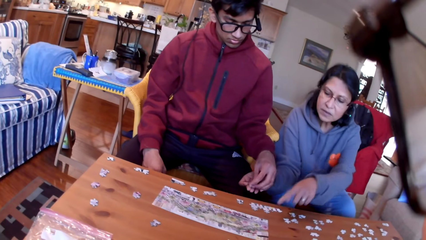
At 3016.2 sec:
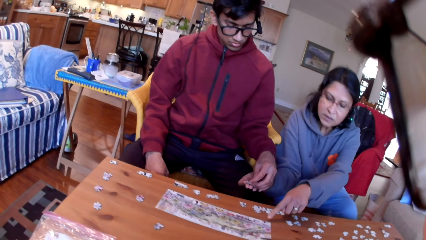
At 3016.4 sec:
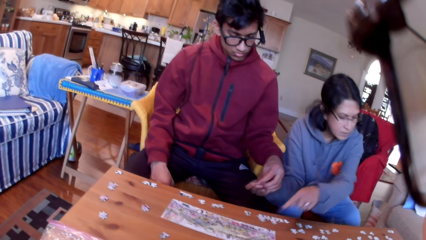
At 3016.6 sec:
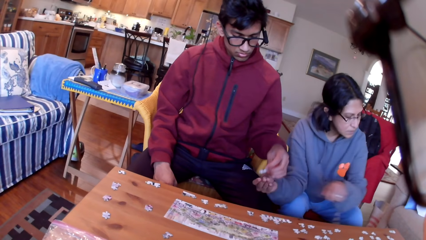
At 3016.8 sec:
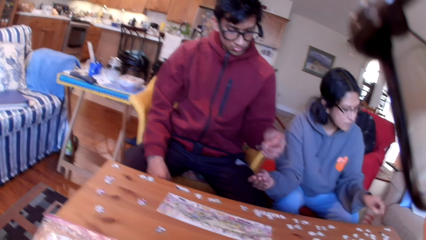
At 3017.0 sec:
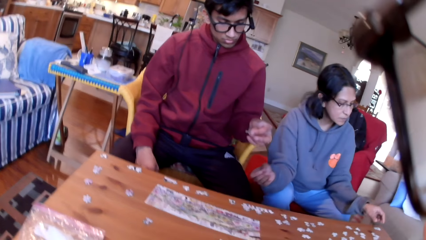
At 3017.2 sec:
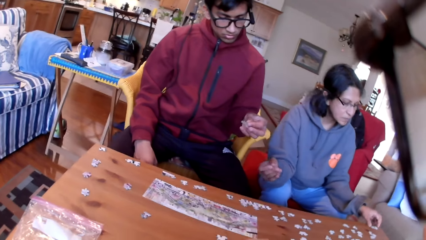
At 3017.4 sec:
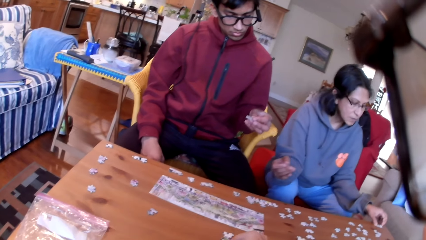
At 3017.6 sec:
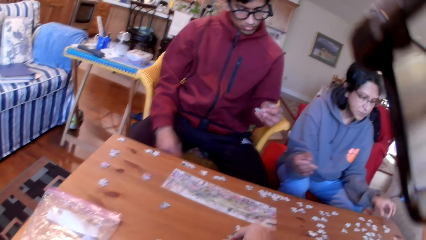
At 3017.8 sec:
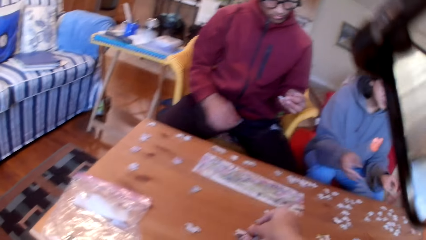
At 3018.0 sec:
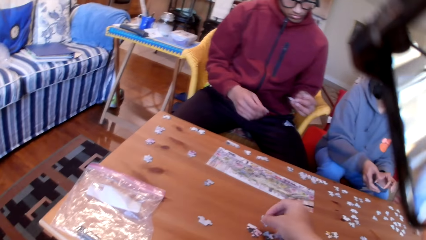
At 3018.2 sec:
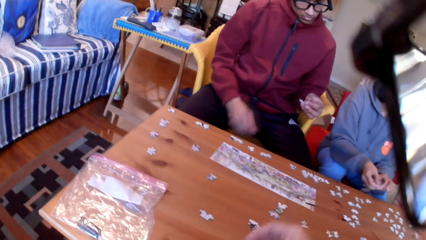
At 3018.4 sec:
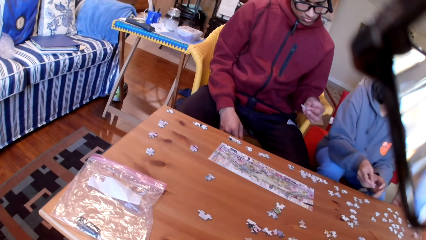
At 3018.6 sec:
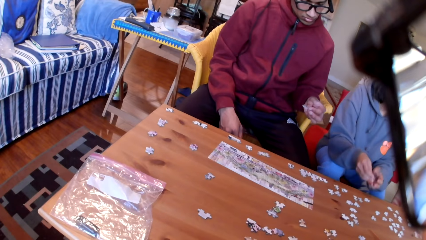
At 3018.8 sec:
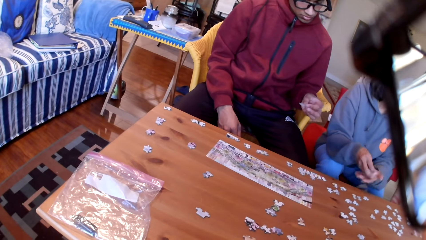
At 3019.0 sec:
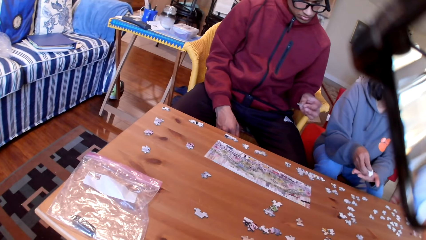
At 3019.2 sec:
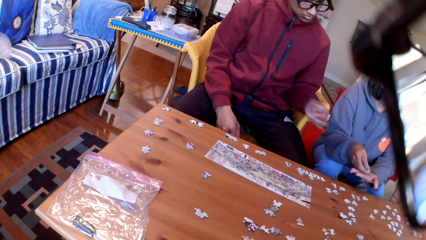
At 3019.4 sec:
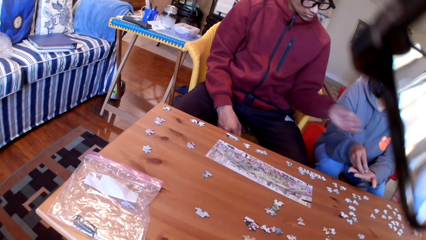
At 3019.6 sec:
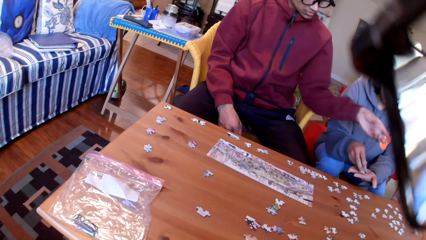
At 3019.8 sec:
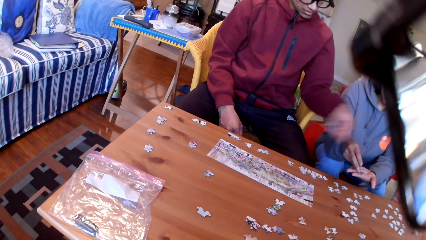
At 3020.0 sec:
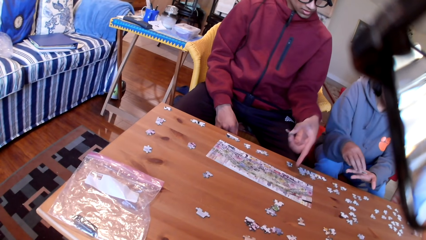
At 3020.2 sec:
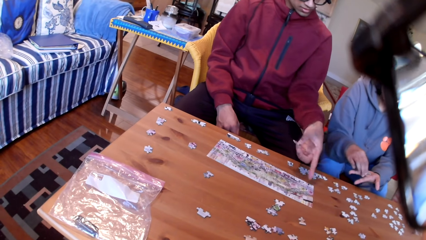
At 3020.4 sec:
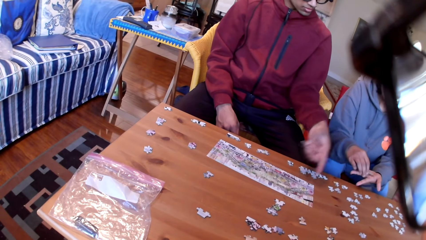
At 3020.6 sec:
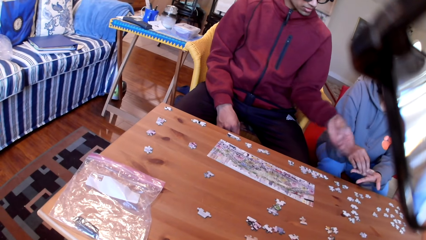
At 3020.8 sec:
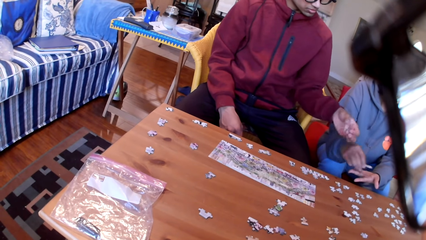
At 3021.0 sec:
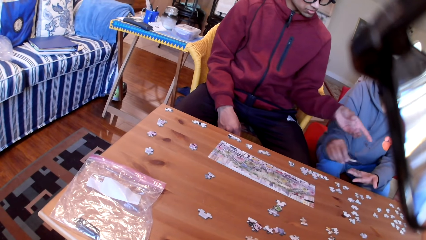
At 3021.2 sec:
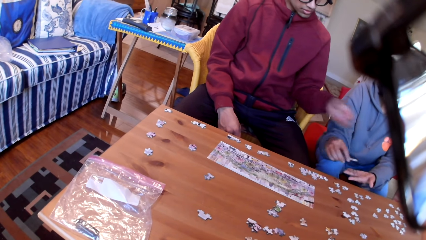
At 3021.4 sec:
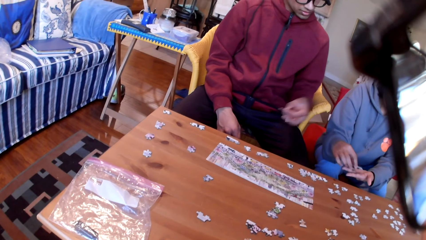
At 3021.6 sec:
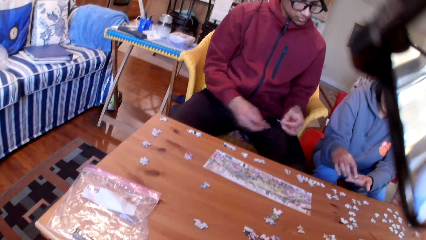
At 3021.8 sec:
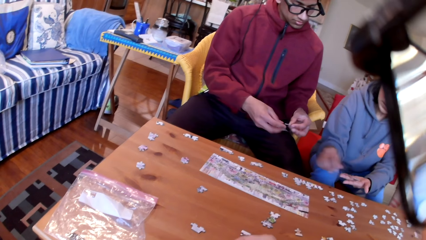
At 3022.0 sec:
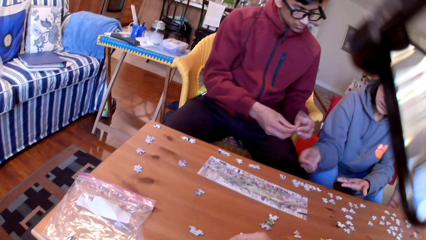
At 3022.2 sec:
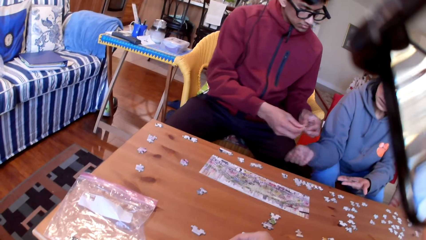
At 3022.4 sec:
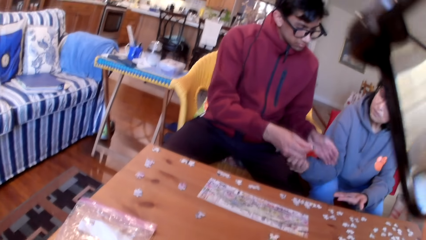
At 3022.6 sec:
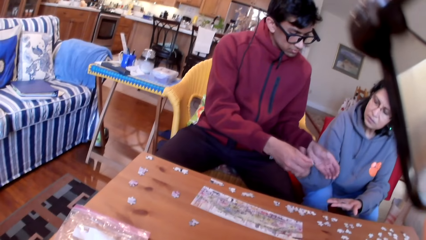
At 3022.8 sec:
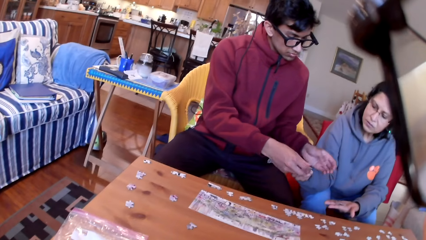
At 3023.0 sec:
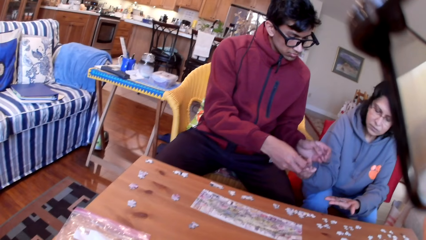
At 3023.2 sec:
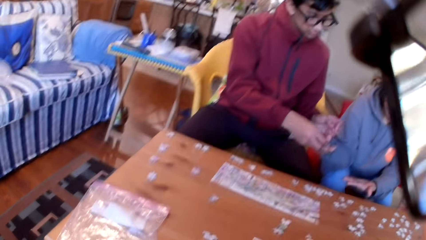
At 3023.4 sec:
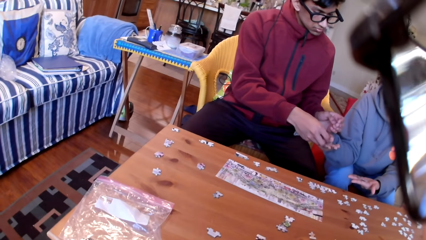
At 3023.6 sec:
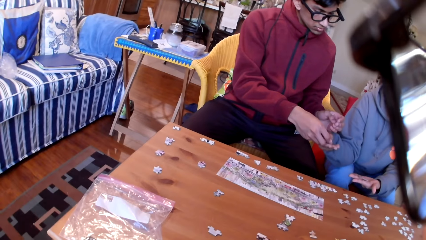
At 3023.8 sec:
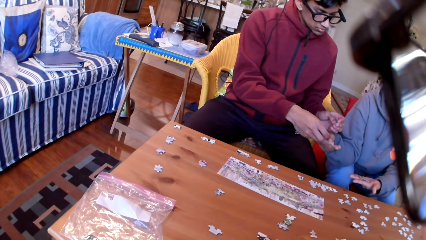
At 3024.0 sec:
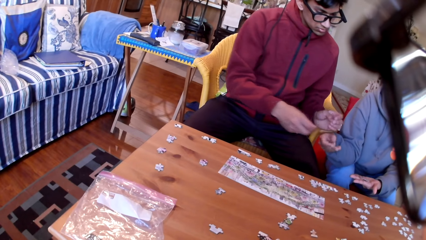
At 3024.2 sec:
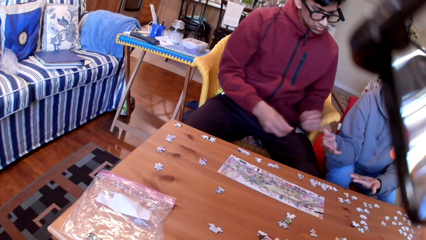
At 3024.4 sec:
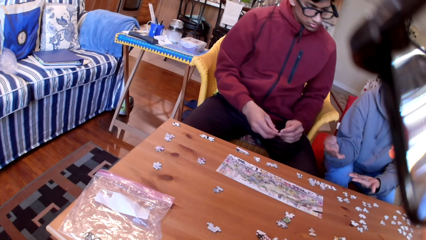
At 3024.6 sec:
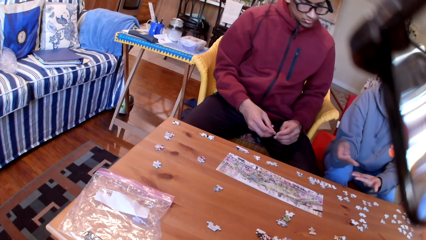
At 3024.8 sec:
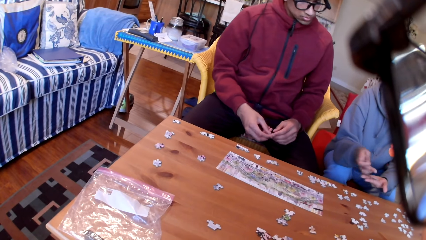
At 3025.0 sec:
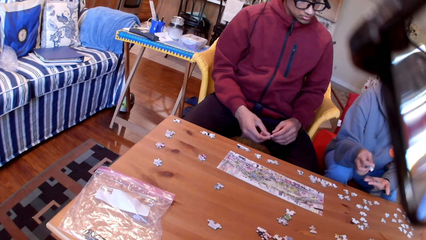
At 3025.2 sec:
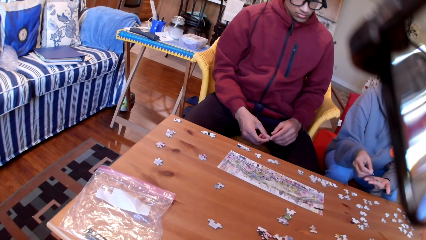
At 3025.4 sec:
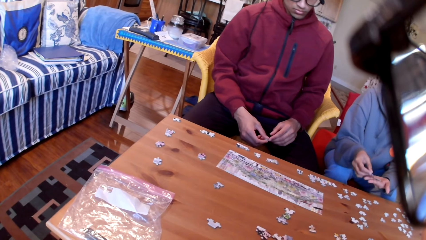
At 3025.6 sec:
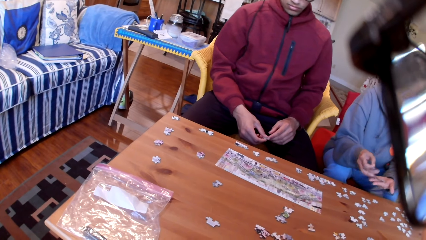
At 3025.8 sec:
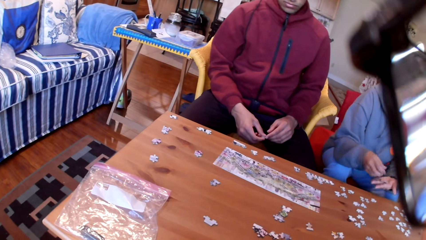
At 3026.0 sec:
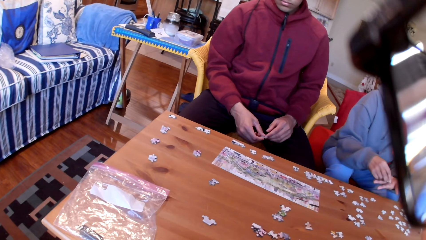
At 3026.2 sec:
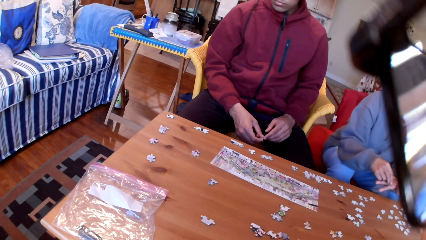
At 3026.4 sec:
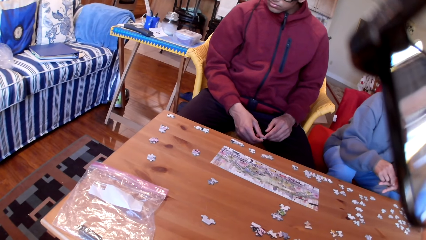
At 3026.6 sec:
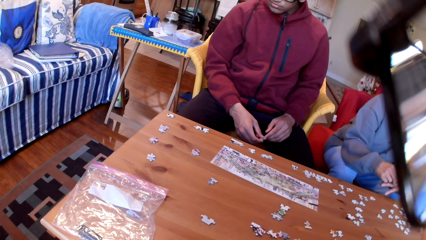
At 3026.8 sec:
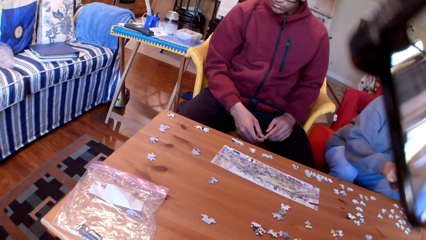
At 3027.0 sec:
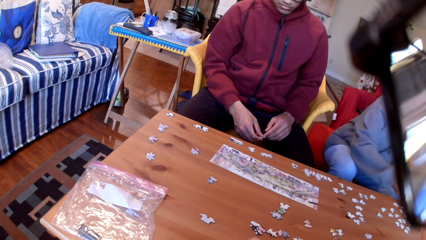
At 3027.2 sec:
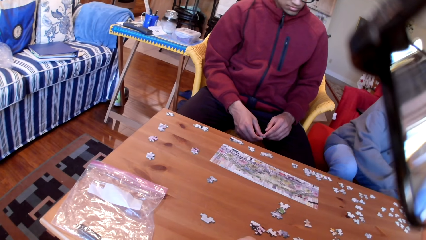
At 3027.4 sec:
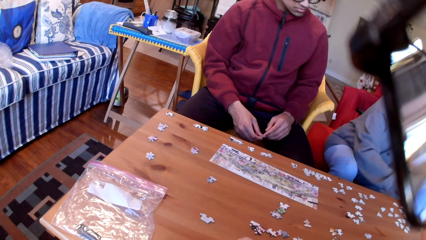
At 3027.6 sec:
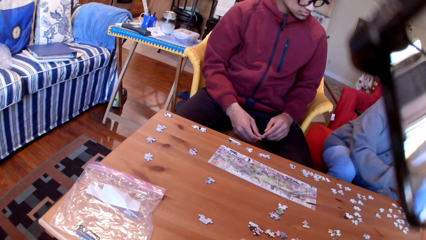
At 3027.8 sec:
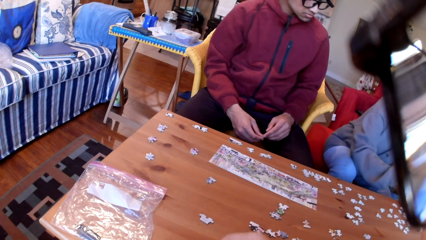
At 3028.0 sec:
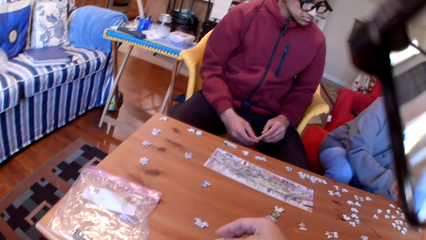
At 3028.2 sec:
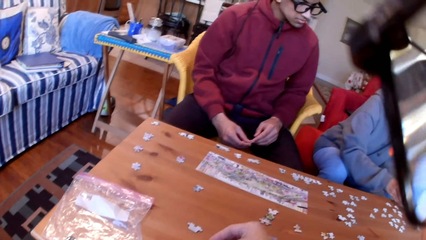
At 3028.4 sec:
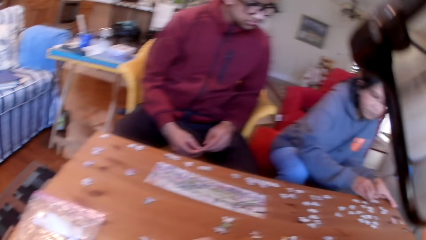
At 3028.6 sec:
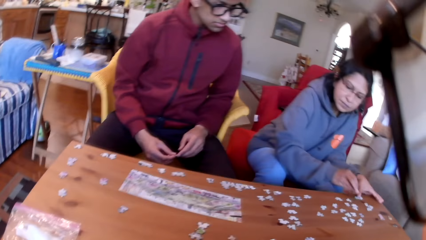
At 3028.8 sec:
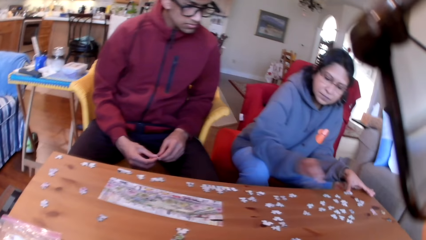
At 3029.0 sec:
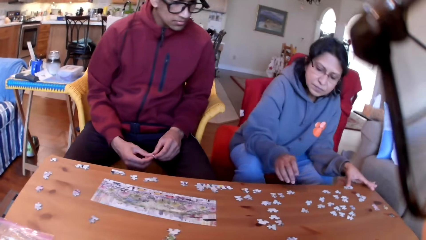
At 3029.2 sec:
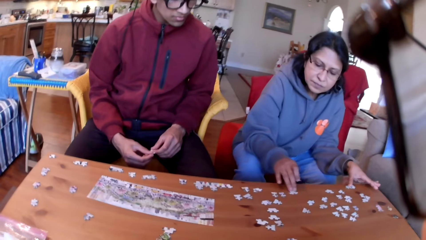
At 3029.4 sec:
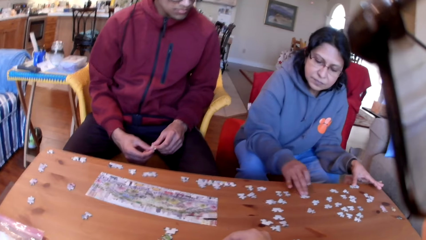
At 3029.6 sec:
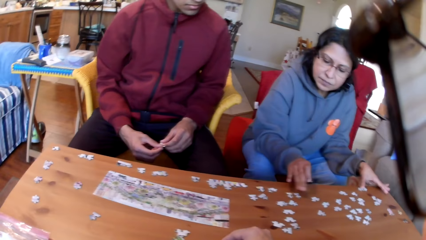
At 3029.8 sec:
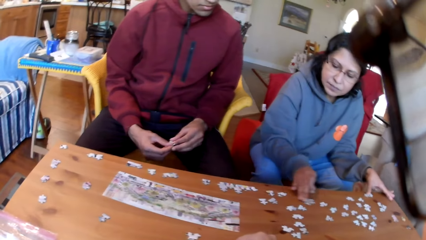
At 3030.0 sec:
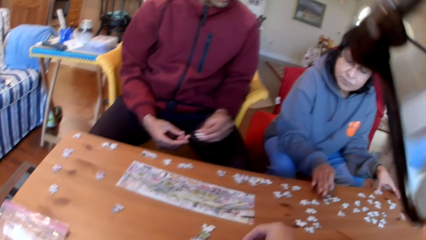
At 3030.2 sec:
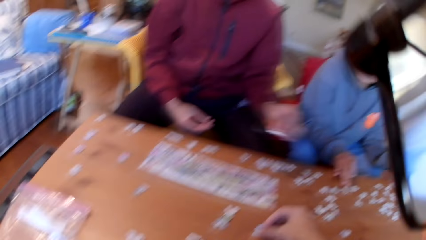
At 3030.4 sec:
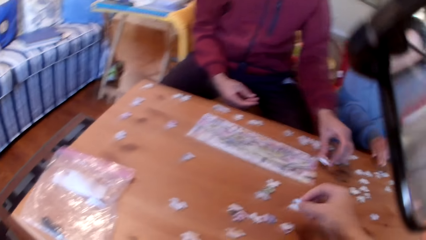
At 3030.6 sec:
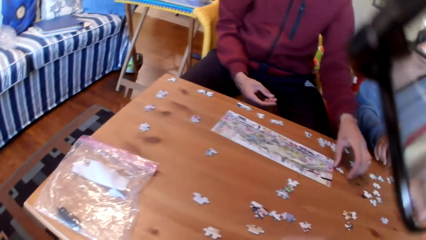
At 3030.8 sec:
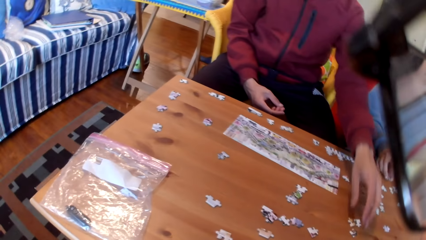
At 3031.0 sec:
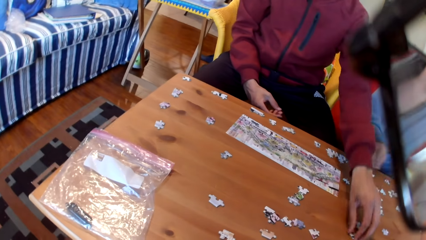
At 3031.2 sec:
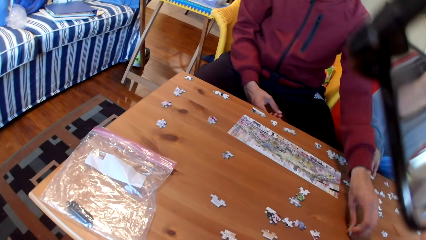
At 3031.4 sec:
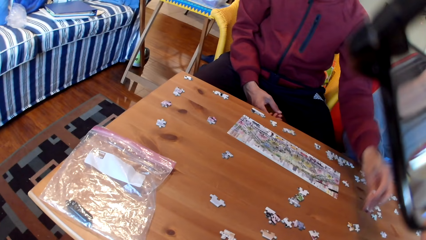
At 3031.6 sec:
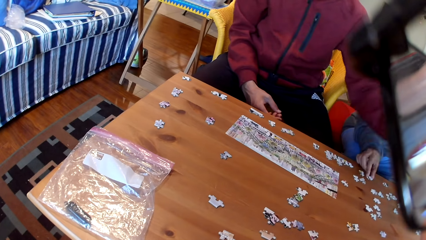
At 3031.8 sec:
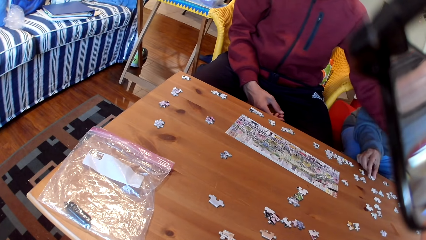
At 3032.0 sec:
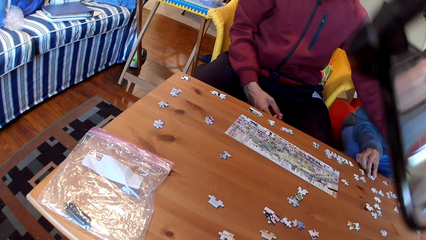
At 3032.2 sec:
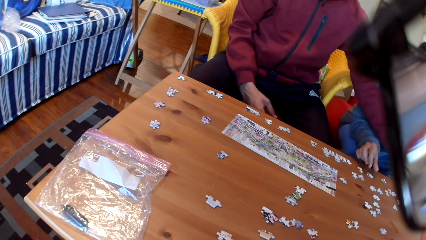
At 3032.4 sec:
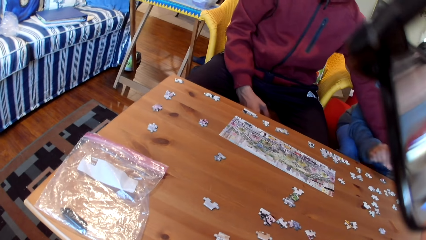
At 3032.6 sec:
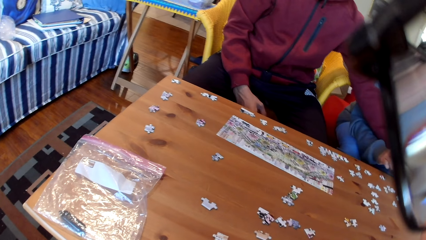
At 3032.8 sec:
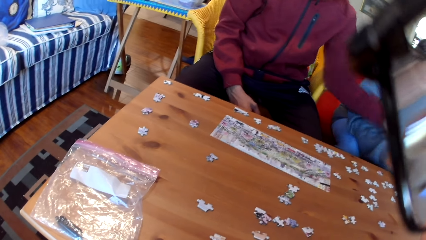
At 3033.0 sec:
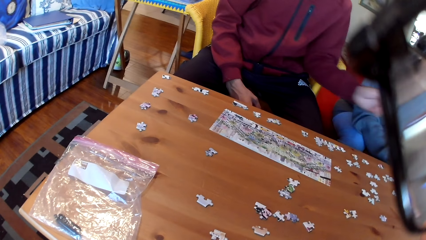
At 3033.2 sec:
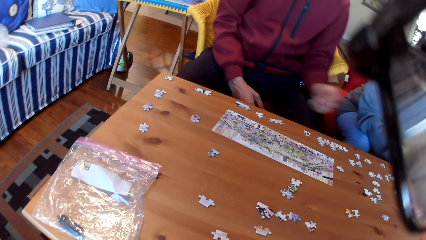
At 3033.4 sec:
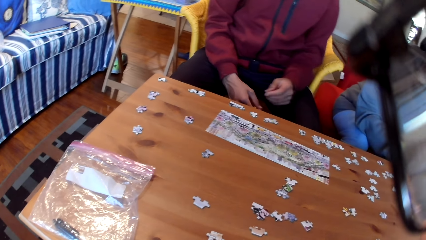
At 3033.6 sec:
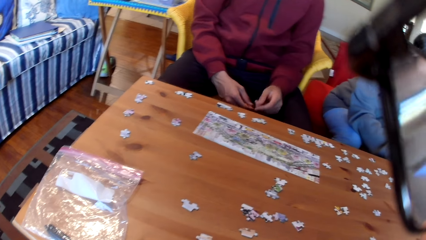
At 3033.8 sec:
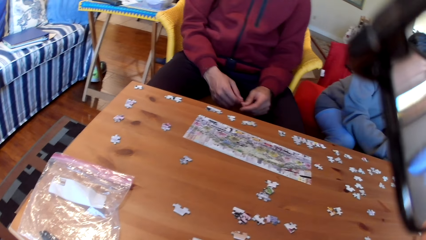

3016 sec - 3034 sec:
The man picks up the jigsaw puzzle from the woman. The woman points at the table. The man looks at the puzzle. The camera wearer takes a puzzle. The woman holds a puzzle and picks up the jigsaw puzzle. The man looks at a puzzle, converses with the woman, points at the jigsaw puzzle, and points at the table. The woman picks the jigsaw puzzles from her hand. The man hands the woman a puzzle. The woman arranges the jigsaw puzzles on the table. The camera wearer takes a puzzle and arranges the jigsaw puzzle. The woman moves a puzzle on the table. The camera wearer takes a puzzle. The man puts a puzzle on the table and takes a puzzle. The woman touches a puzzle on the table. The man arranges the jigsaw puzzle.
